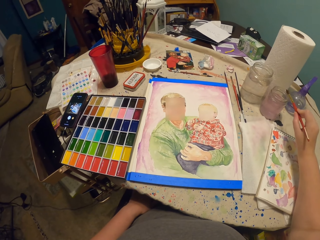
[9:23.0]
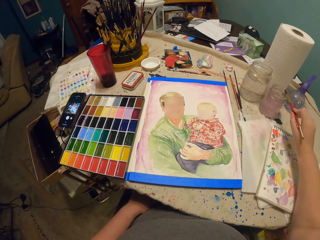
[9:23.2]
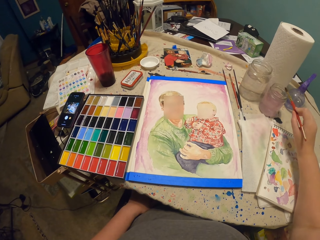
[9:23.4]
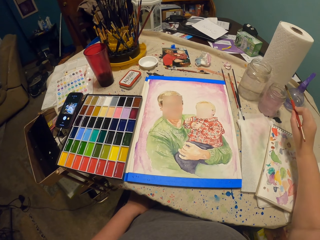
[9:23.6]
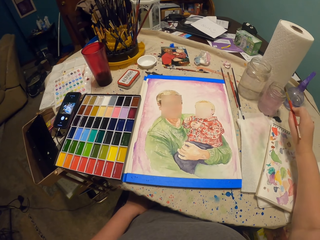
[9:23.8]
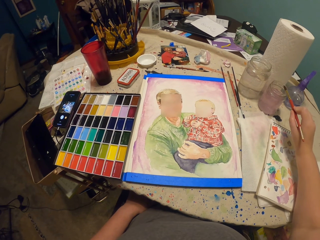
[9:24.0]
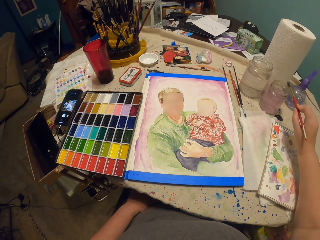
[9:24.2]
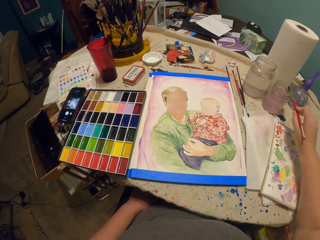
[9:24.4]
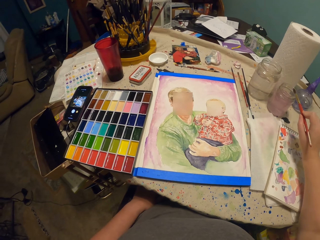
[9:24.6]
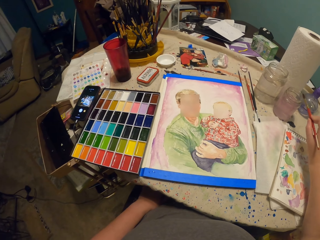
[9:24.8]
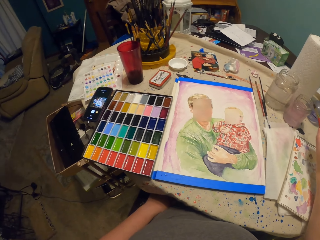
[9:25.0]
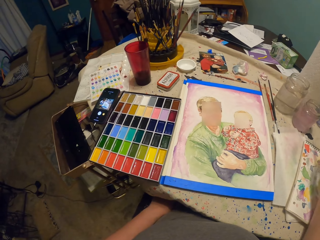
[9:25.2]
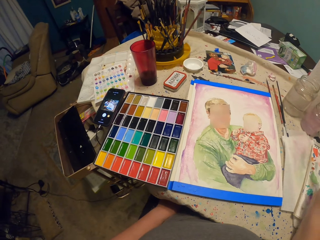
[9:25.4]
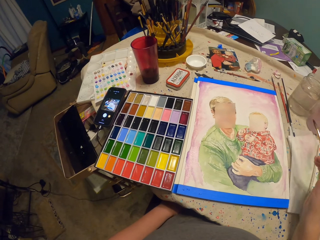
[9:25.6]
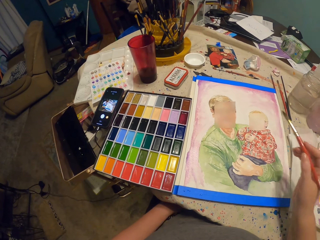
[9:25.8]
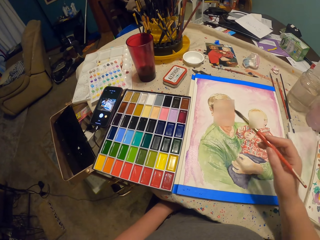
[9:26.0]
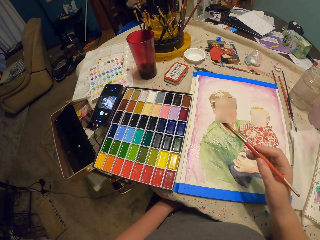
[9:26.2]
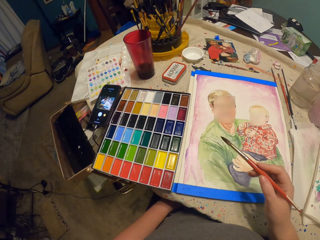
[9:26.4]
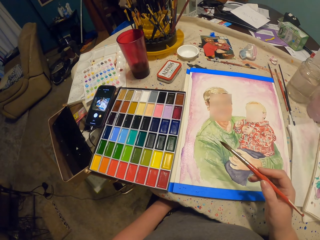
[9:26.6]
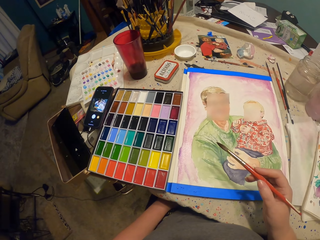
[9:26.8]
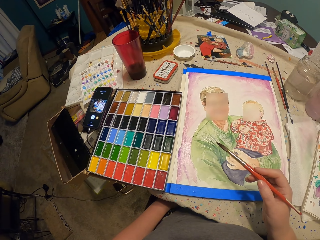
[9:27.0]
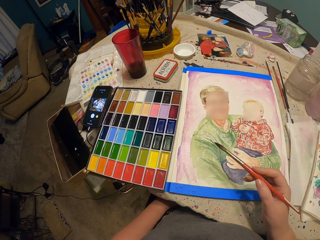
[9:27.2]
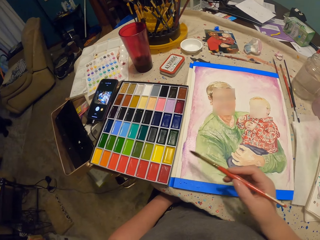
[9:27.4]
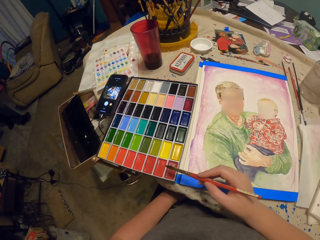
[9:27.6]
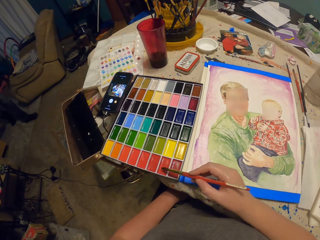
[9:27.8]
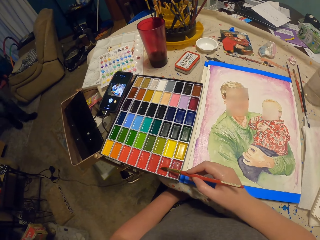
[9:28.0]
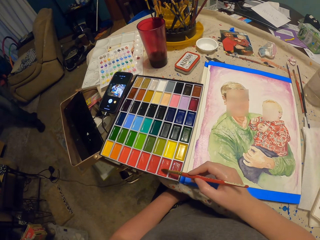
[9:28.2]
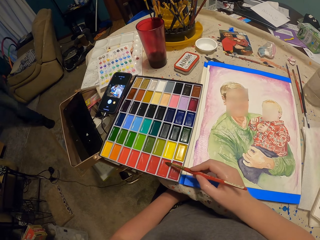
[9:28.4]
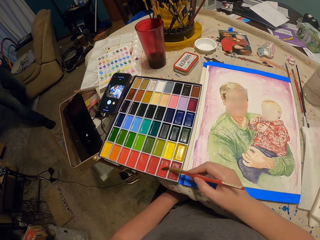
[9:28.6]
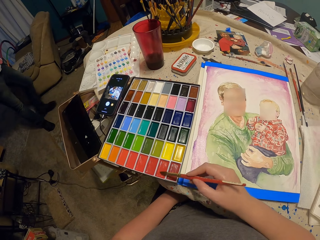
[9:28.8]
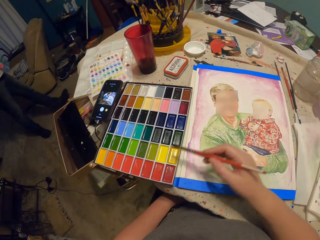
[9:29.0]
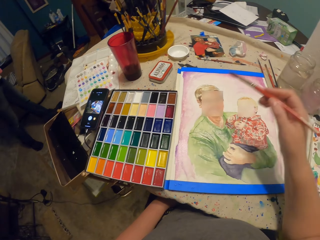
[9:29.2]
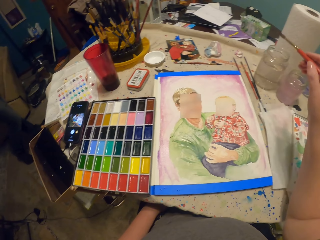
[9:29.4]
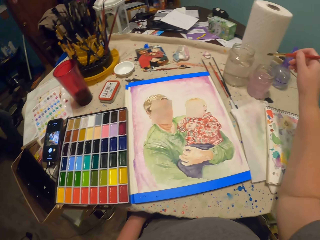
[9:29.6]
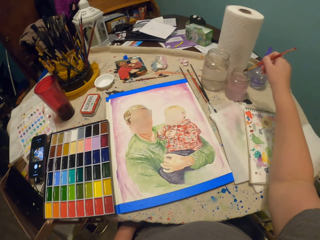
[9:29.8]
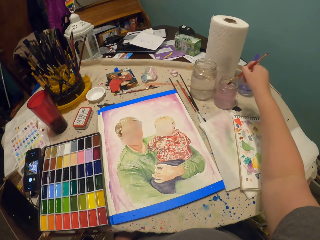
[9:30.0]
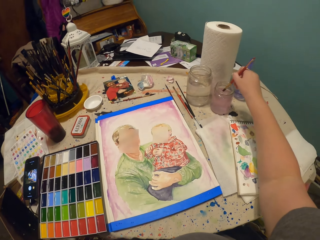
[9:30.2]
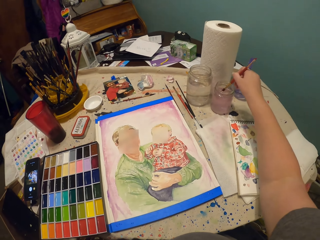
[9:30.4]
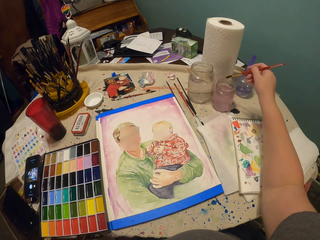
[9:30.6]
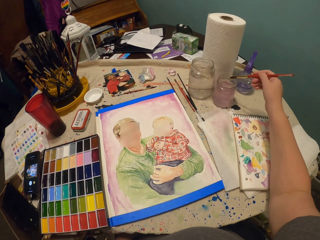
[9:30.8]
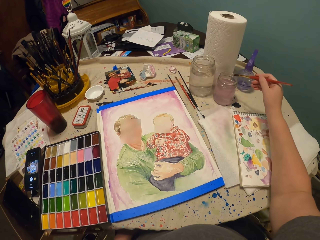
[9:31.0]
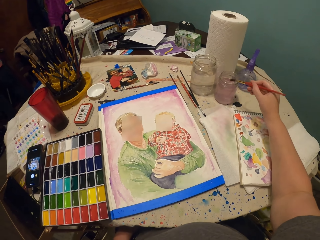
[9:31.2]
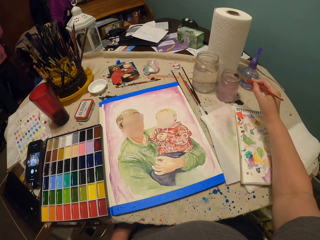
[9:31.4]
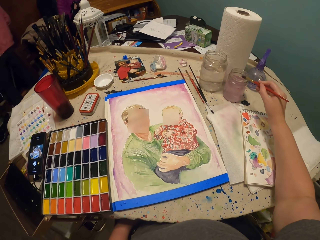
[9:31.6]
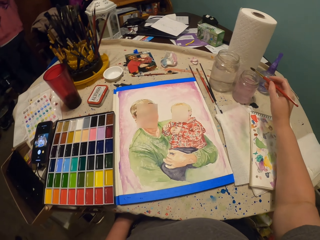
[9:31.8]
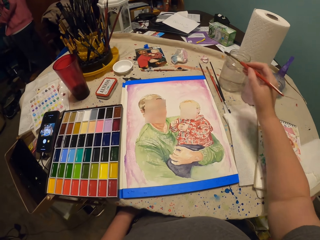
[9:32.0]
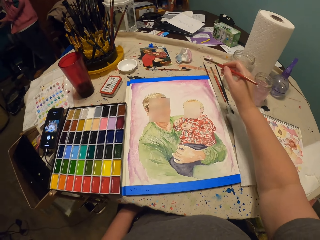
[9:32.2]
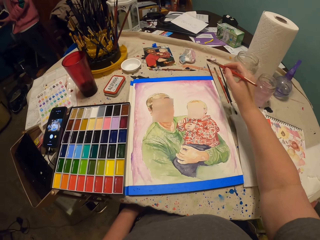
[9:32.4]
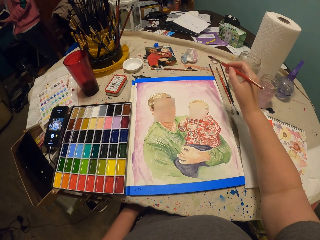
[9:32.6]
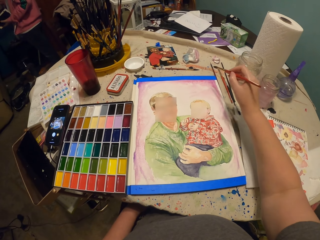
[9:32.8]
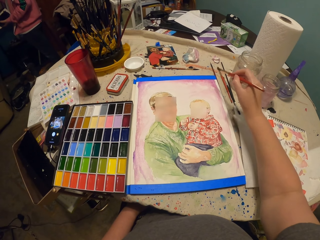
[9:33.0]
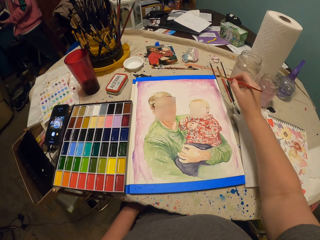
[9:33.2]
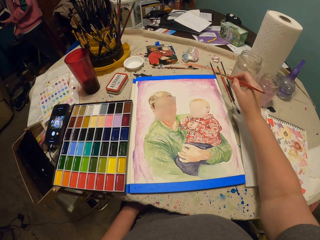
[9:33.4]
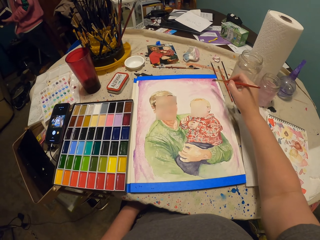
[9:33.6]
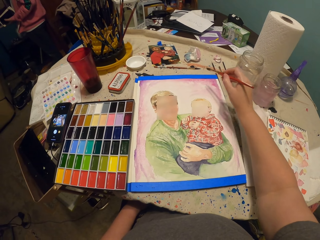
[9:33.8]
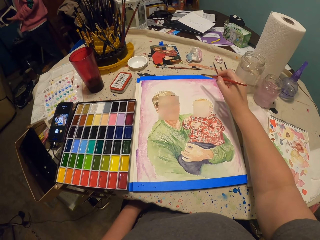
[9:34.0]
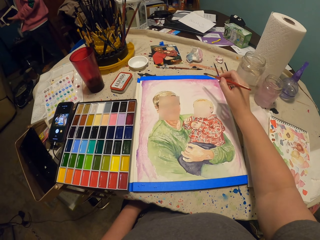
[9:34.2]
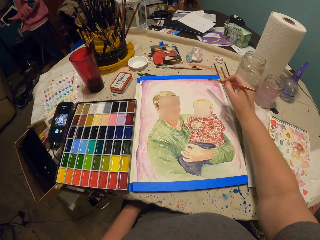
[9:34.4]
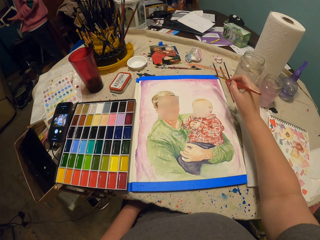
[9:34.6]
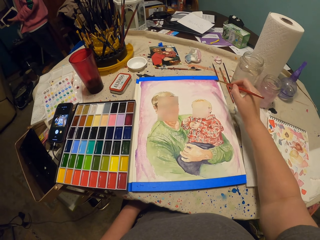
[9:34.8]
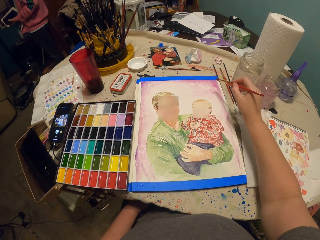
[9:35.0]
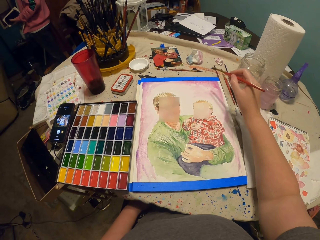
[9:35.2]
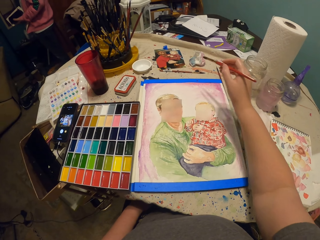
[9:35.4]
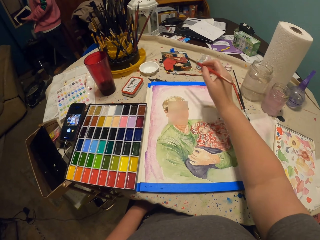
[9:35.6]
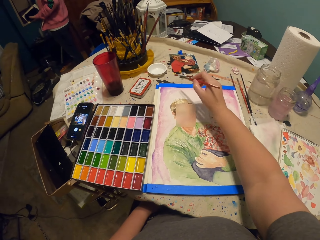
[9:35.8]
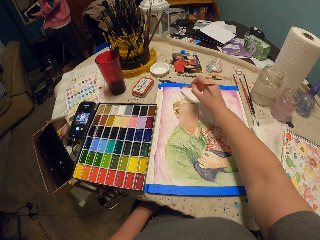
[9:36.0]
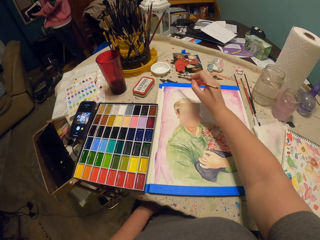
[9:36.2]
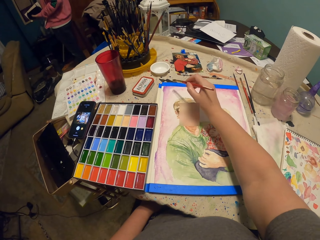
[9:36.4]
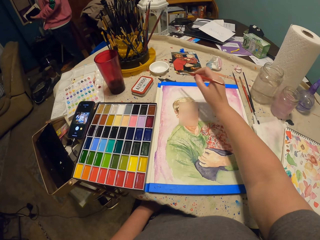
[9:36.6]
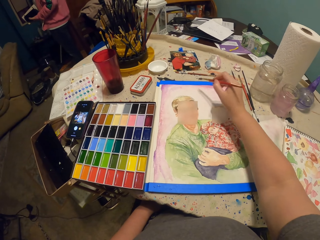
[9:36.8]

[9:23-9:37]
The camera wearer looks at the paint tray. They take paint in the pallet with the paint brush. They dip the paint brush in the water container. They shake the brush. They sprinkle paint on the paper with the paint brush.

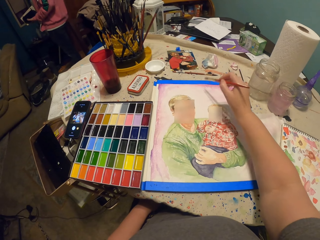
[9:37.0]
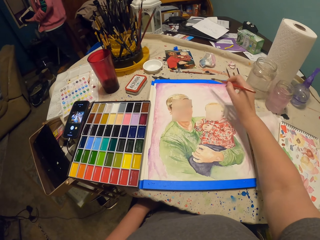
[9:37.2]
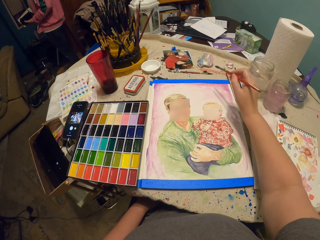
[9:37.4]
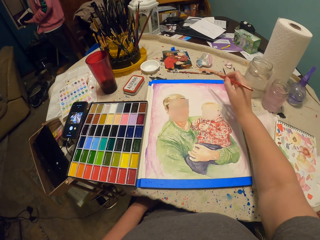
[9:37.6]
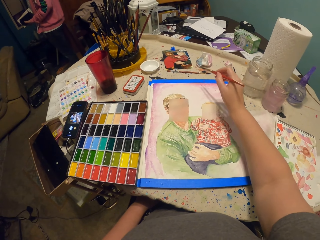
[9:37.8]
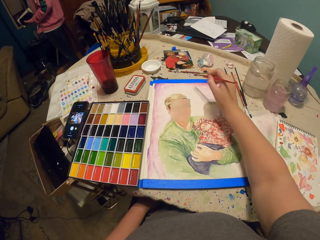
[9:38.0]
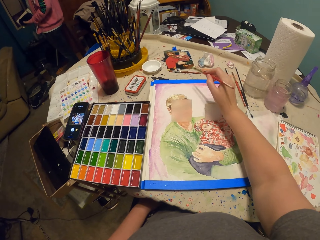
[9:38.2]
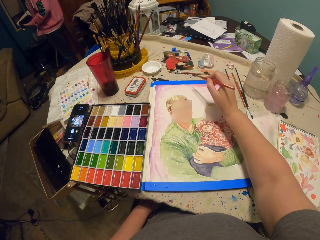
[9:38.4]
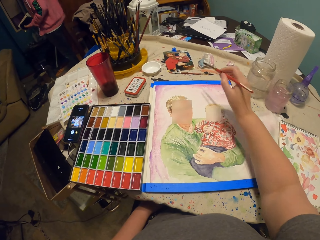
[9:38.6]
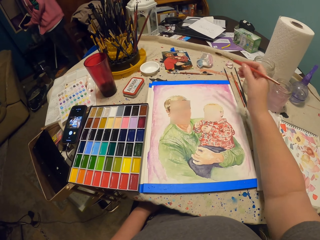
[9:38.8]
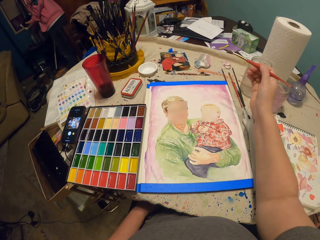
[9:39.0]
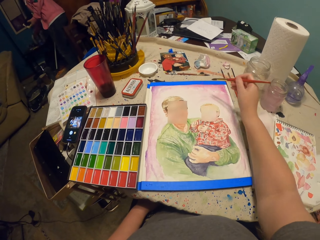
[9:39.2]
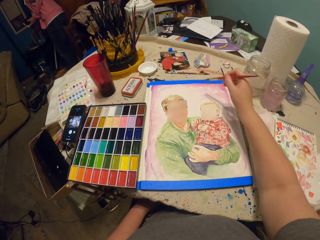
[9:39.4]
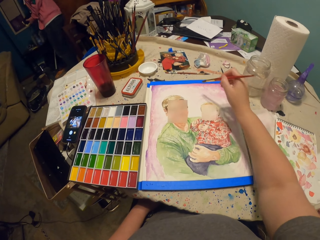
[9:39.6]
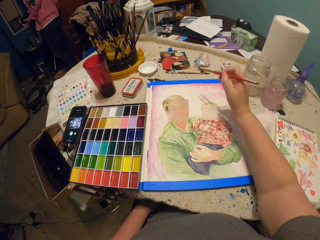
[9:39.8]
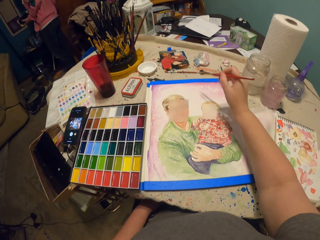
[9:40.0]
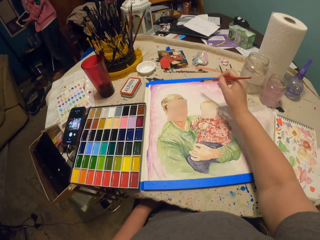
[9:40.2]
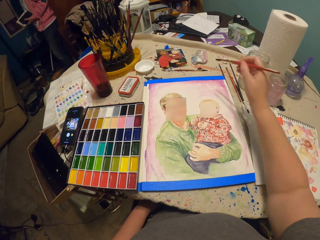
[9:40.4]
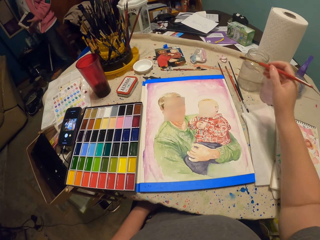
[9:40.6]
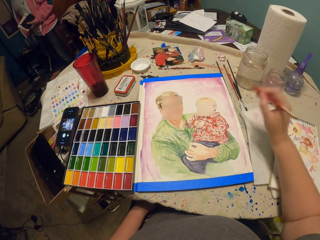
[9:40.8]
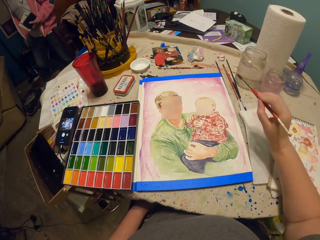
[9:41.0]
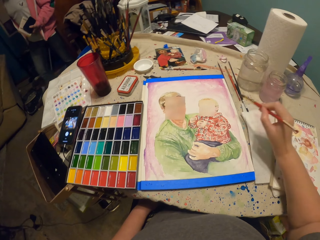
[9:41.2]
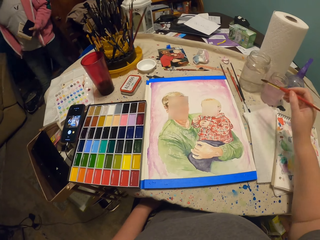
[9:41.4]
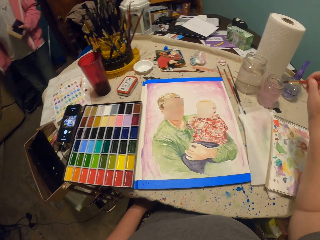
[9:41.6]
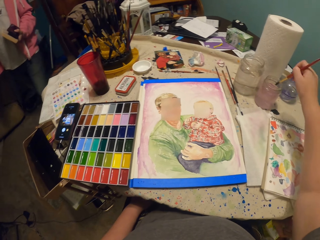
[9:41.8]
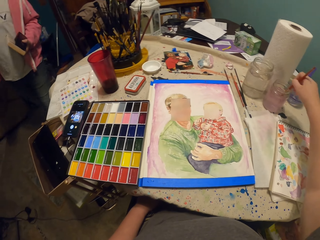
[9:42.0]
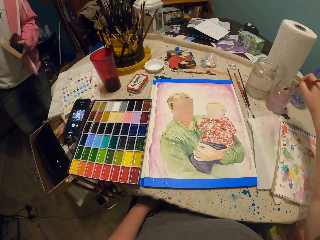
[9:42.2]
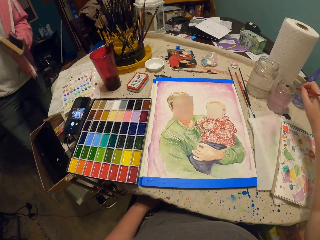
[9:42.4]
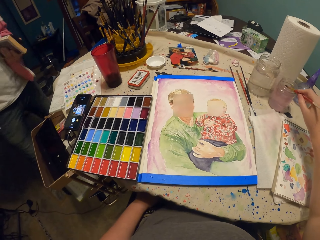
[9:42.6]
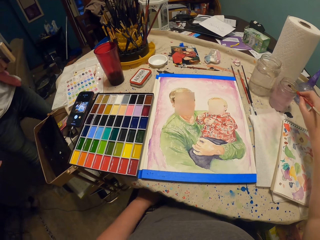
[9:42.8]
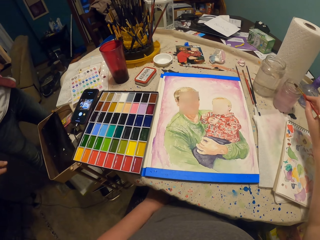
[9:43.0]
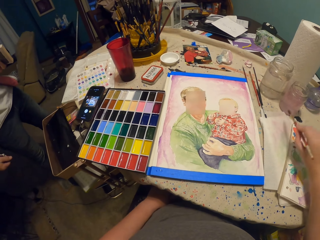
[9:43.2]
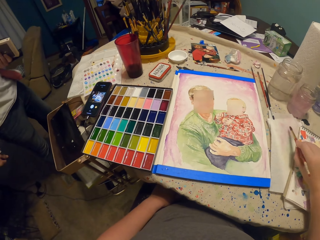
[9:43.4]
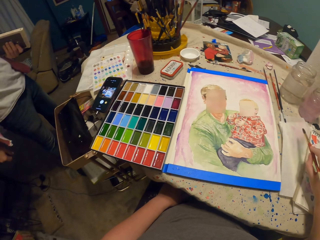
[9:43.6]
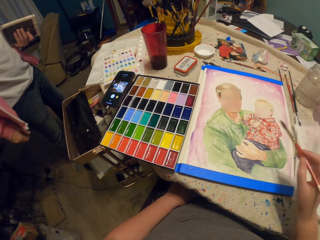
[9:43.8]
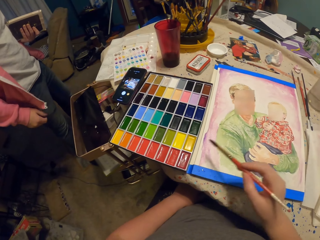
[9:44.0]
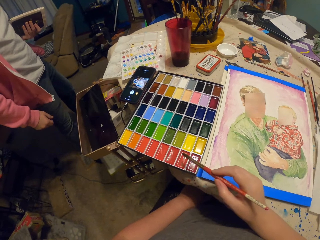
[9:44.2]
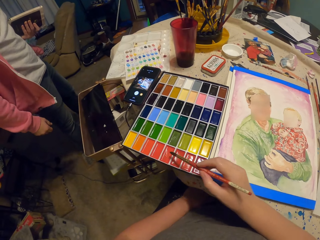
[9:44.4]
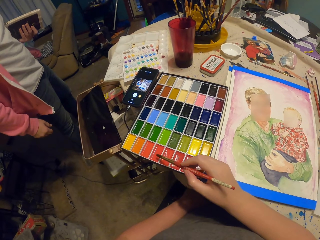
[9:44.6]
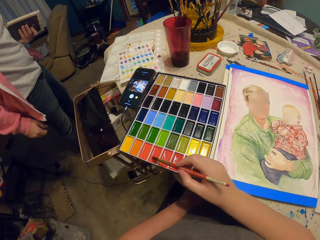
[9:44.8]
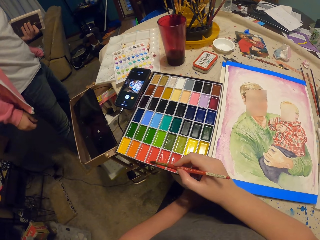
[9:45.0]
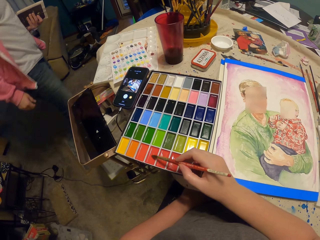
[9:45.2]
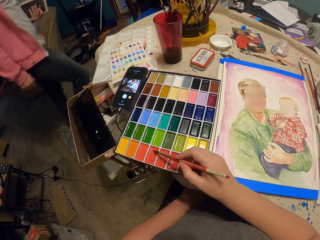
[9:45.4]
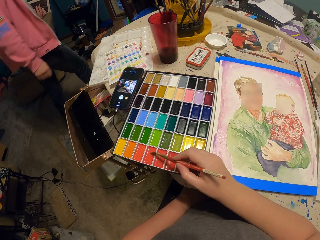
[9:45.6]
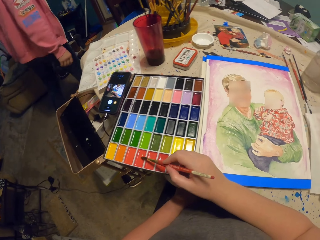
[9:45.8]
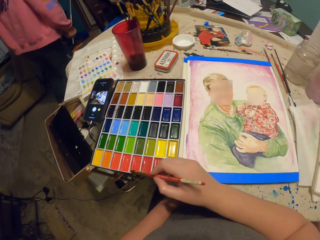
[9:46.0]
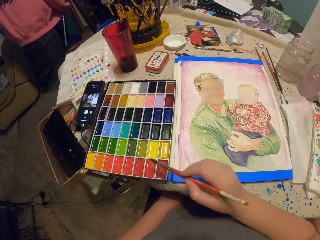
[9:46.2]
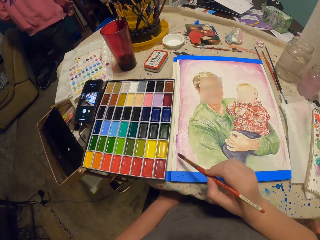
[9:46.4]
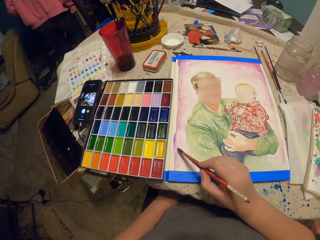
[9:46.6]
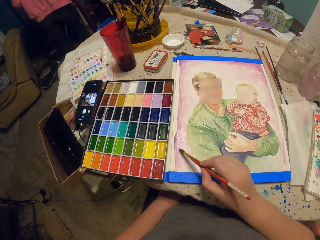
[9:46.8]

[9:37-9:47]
The camera wearer dips the paint brush in the water container. They move the brush on the paper. They take paint in the pallet with the paint brush.
